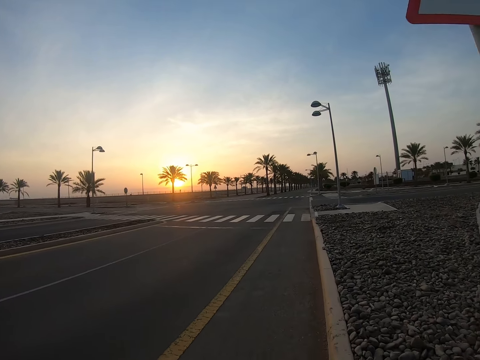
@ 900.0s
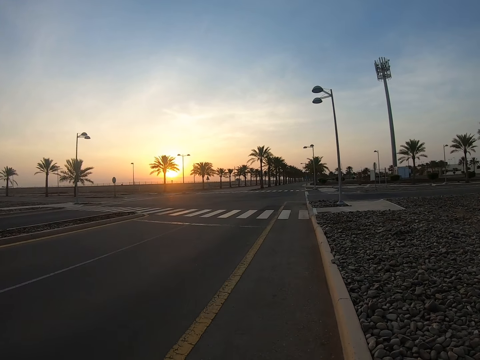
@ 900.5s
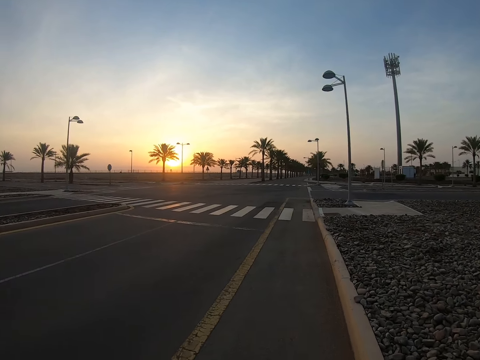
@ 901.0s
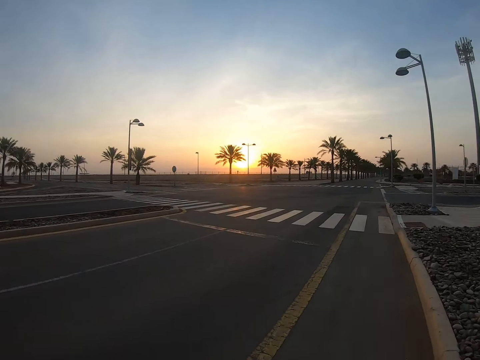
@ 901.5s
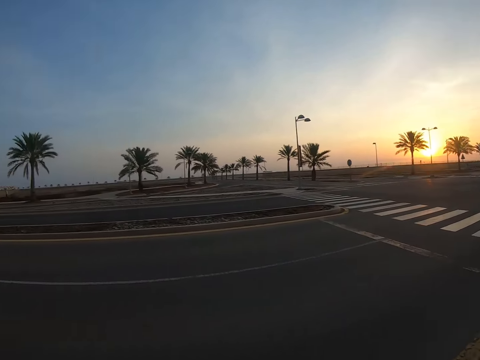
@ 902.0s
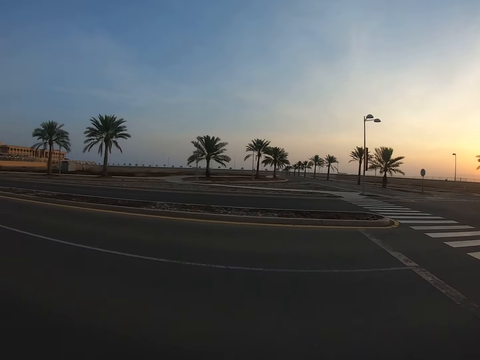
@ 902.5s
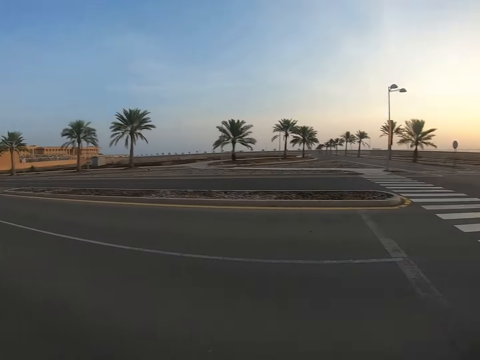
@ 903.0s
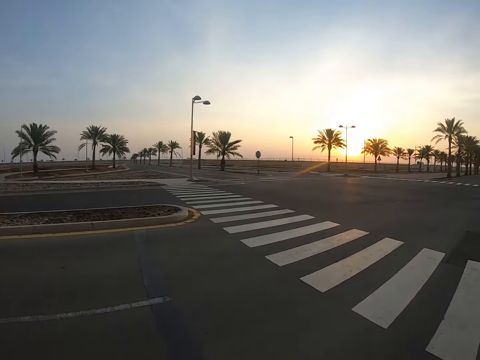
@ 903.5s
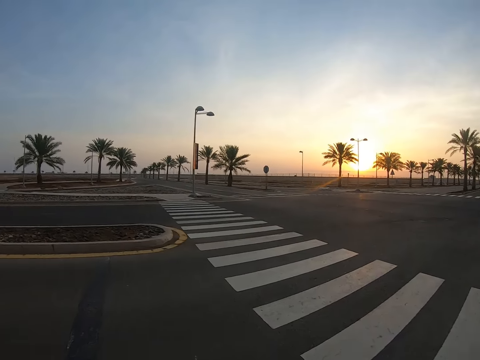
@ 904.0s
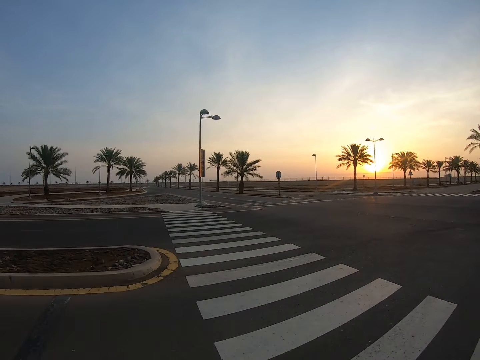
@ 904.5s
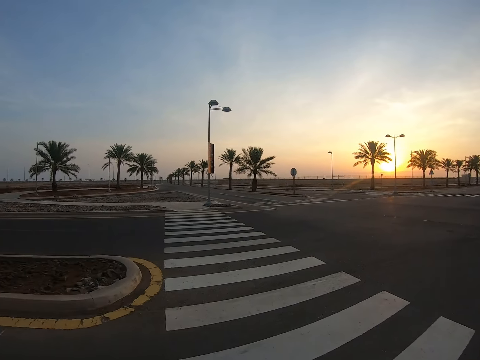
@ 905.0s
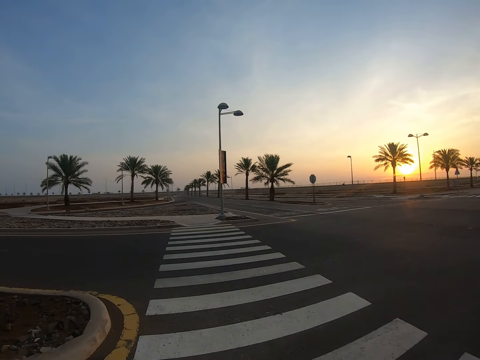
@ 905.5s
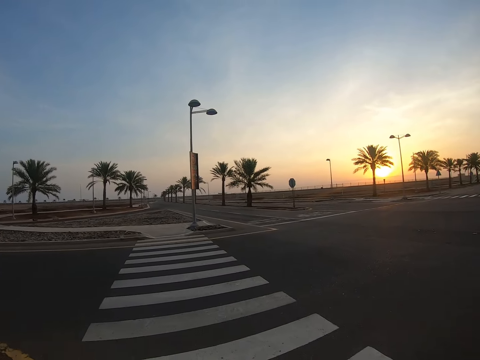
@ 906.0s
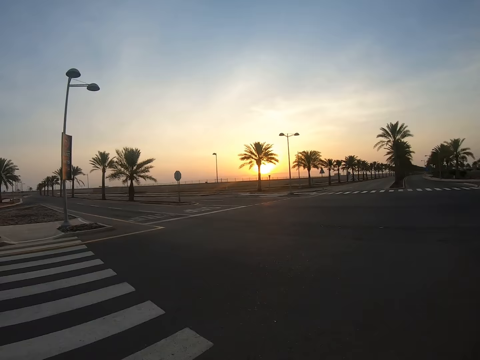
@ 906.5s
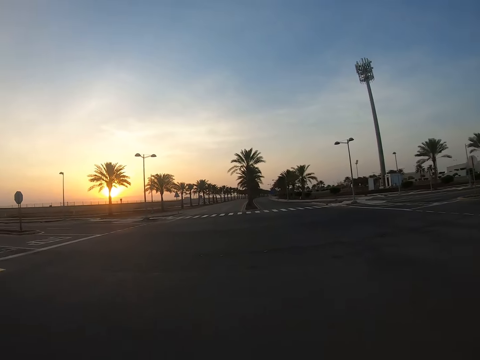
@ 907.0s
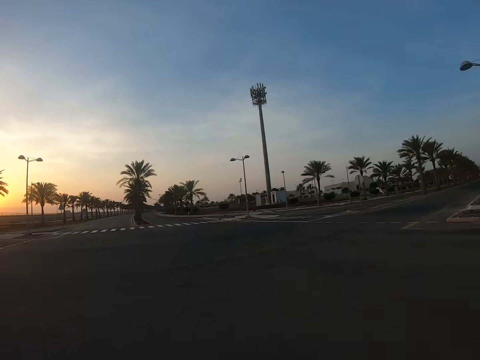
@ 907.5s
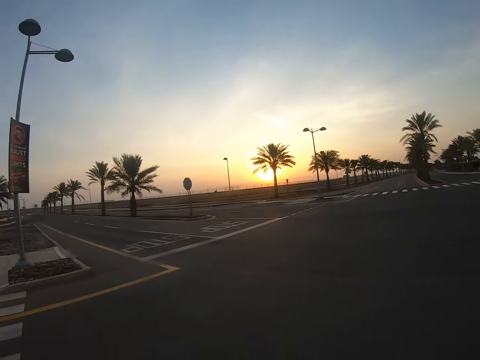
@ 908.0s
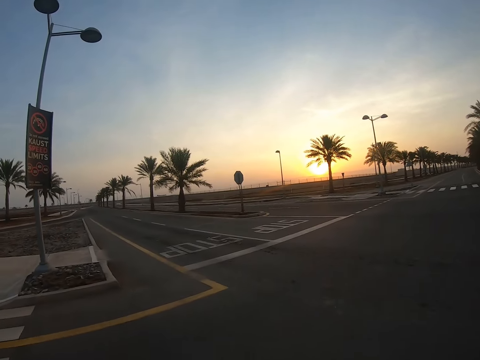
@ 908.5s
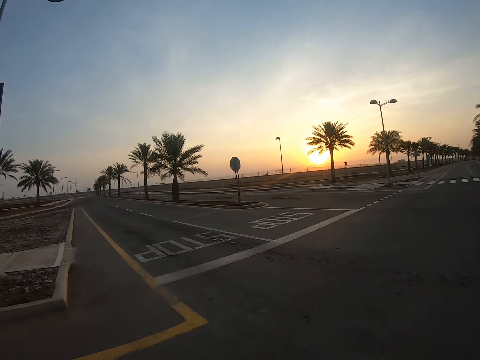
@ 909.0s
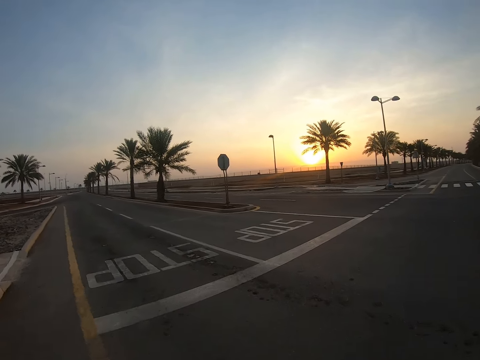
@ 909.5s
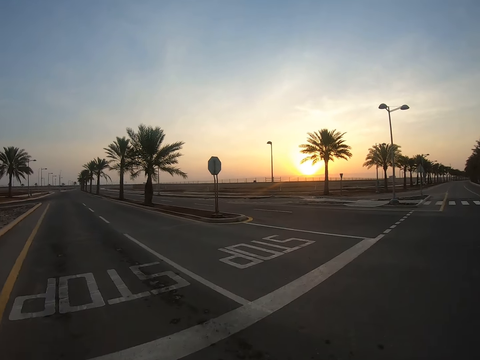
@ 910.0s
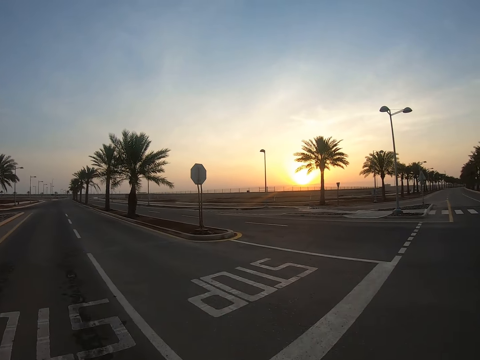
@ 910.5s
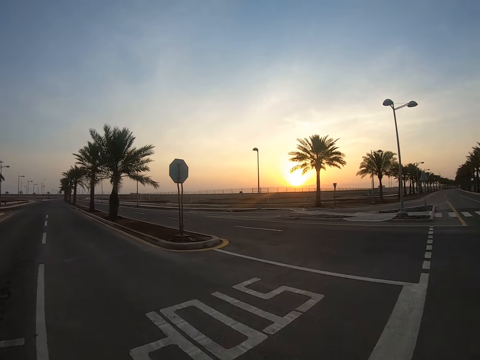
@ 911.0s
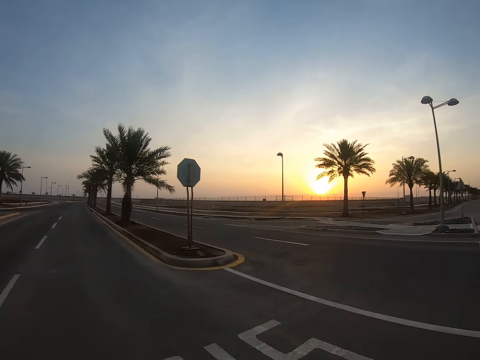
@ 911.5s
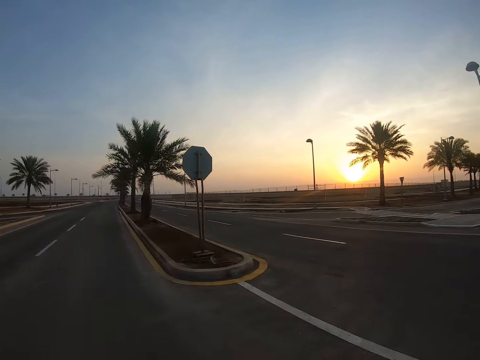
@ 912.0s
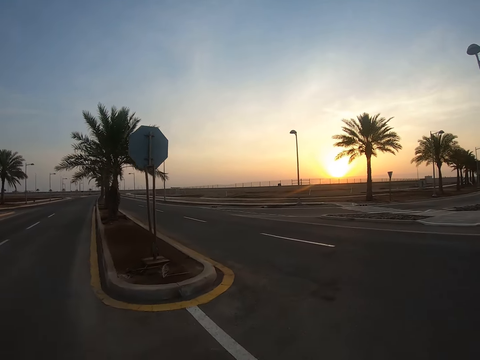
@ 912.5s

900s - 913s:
The camera wearer looks sideways.

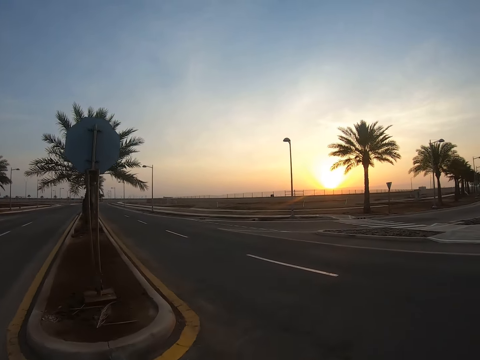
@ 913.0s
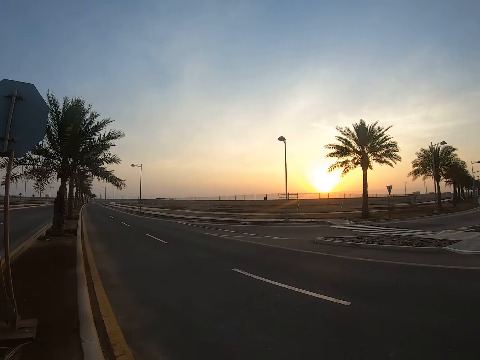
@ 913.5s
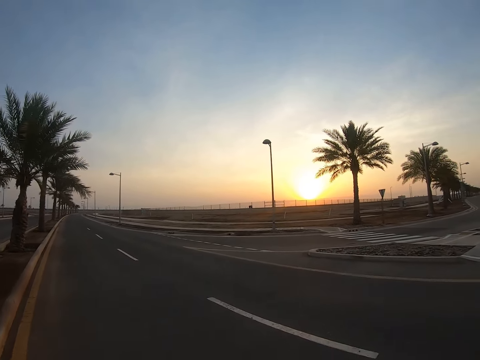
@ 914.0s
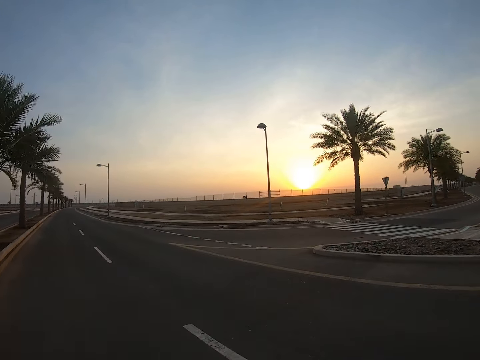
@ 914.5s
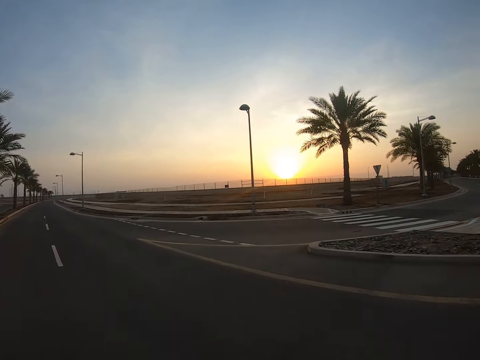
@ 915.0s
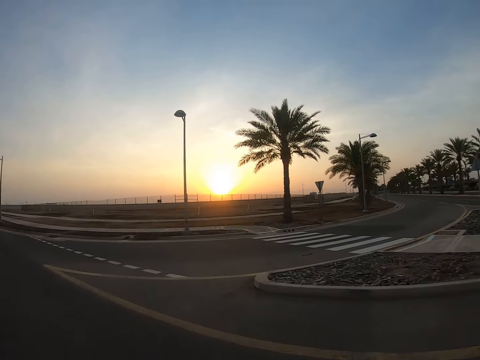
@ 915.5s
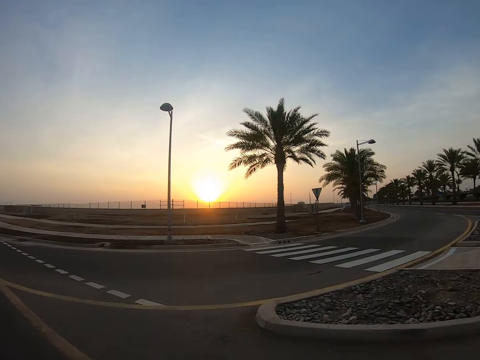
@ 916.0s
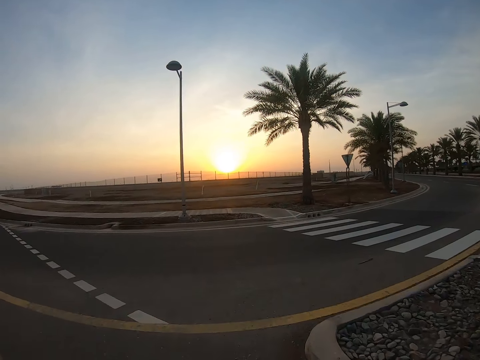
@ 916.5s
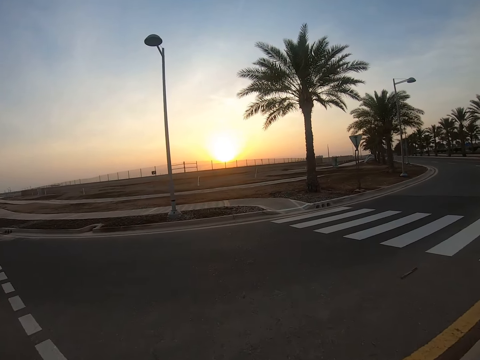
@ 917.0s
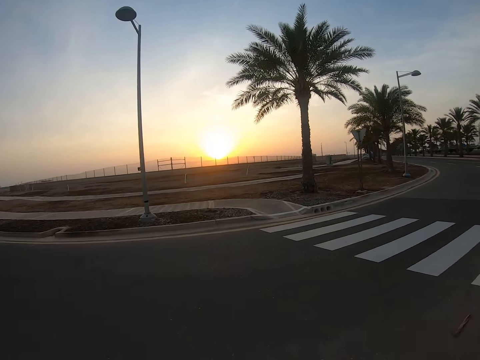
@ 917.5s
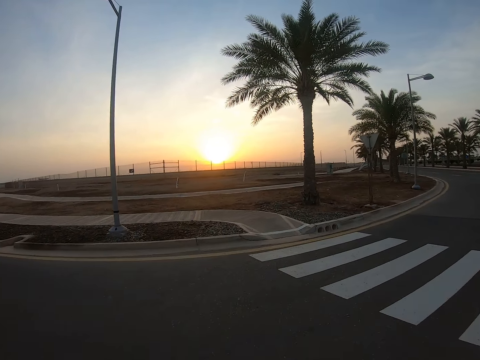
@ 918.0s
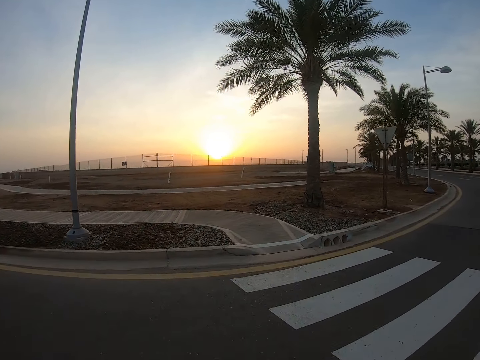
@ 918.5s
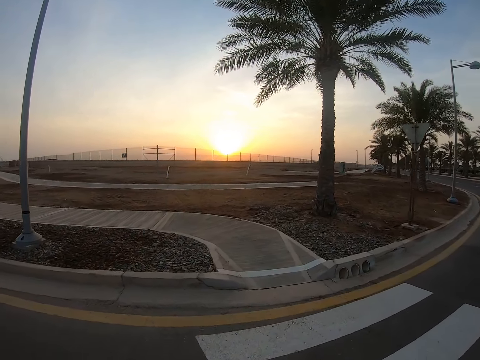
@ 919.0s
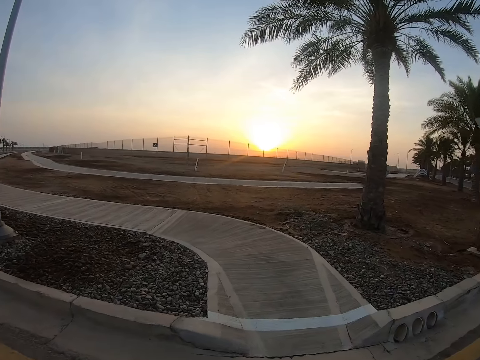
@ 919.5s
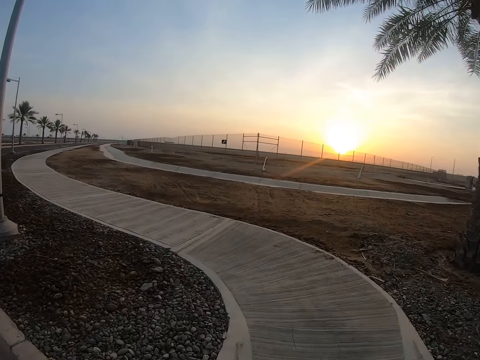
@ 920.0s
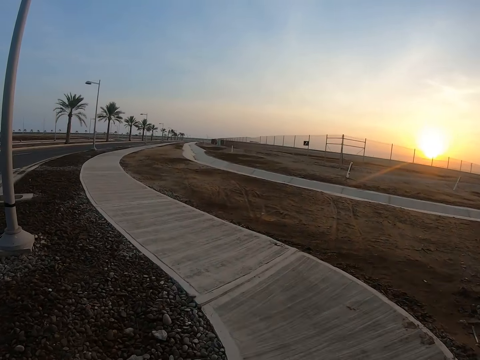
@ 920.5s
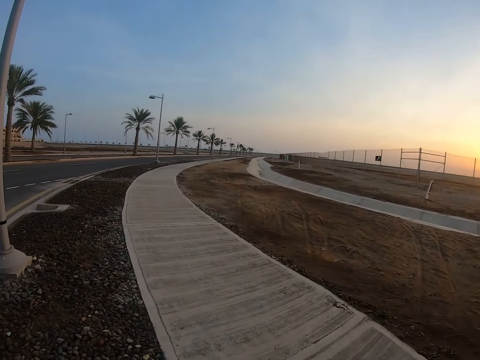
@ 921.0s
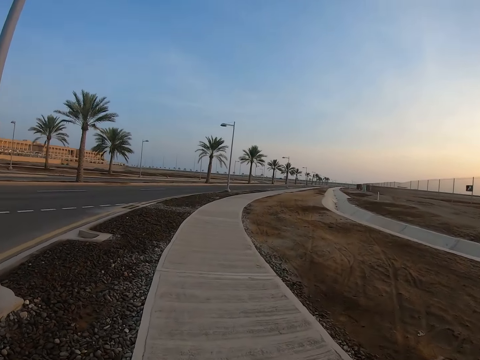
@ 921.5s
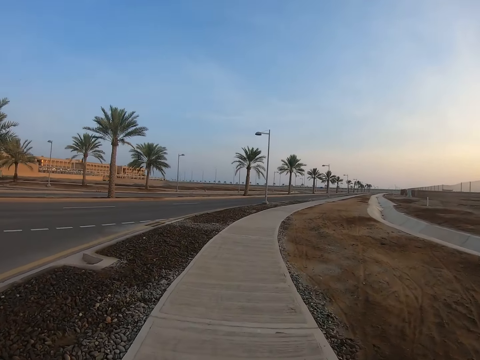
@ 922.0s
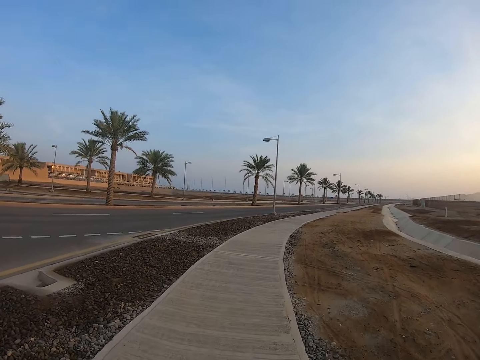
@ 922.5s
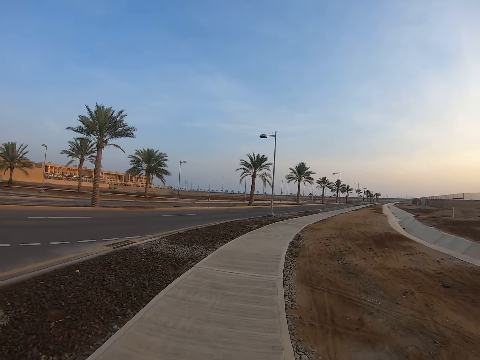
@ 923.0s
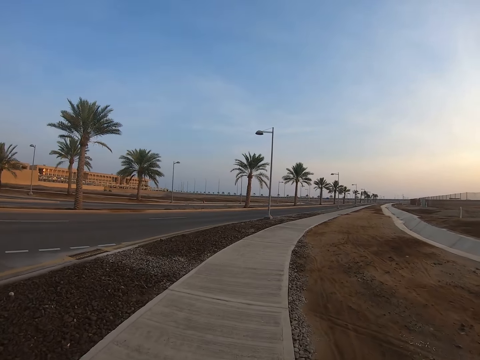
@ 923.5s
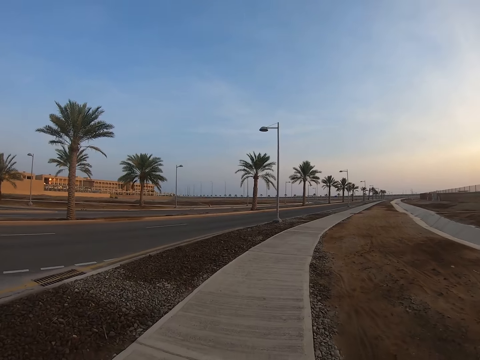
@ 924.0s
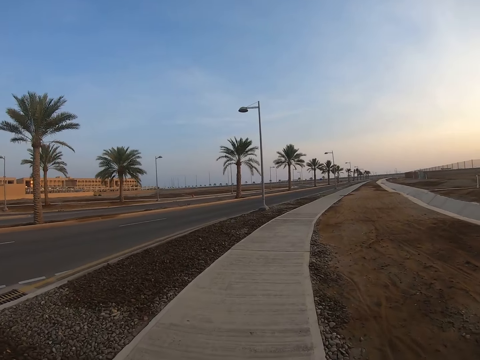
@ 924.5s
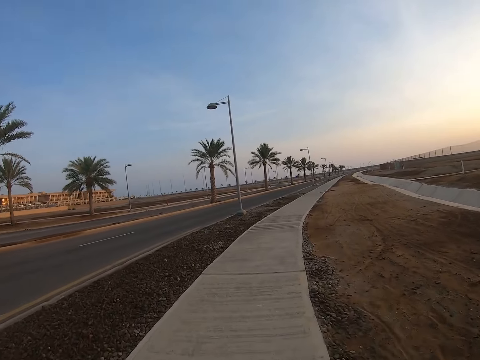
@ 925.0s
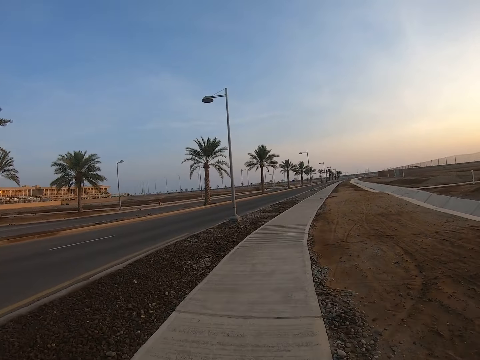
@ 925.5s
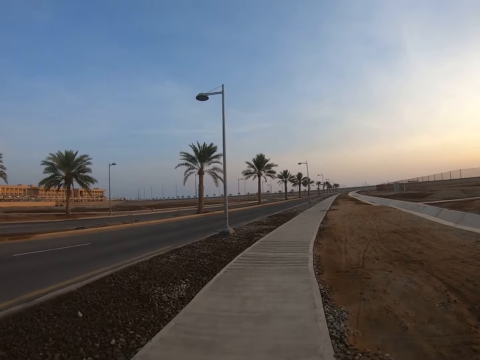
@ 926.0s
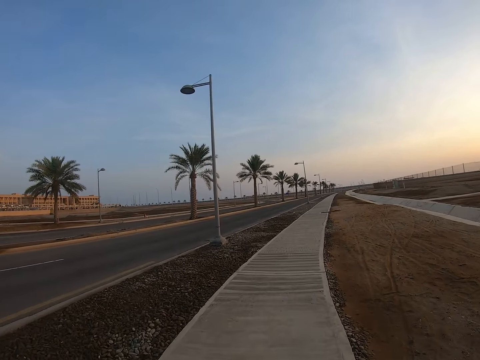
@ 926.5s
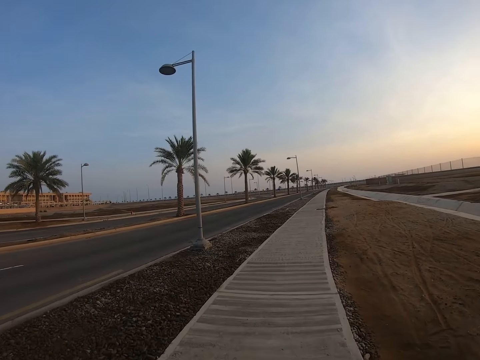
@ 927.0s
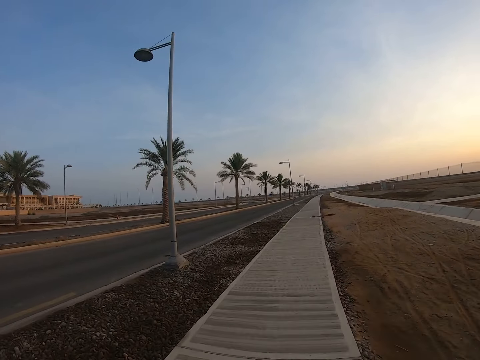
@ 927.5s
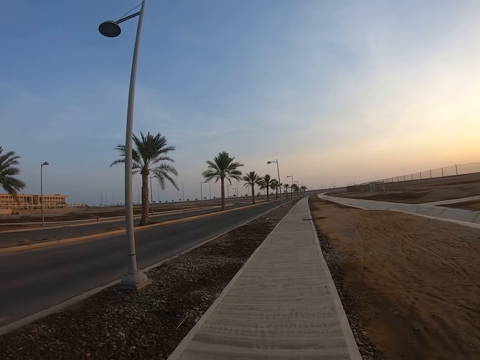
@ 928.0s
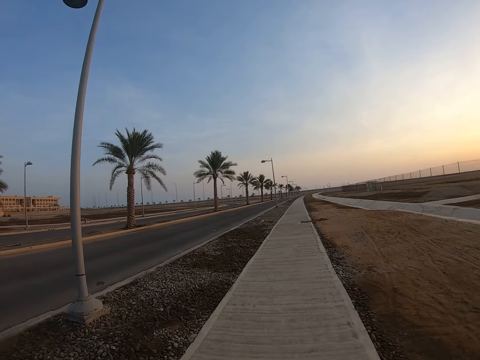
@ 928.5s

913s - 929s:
The camera wearer walks in front on the highway. They cross the highway. They walk on the pavement.
